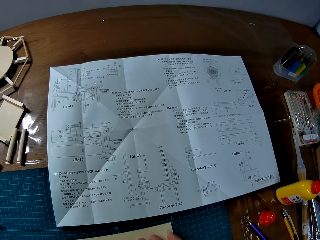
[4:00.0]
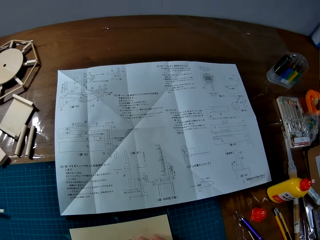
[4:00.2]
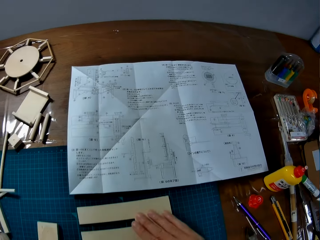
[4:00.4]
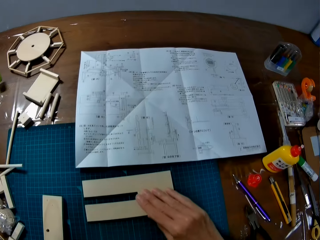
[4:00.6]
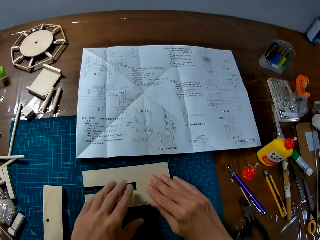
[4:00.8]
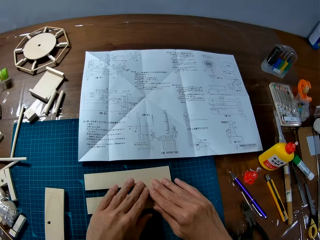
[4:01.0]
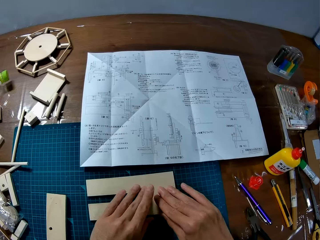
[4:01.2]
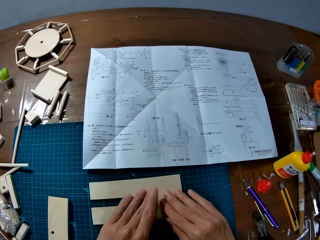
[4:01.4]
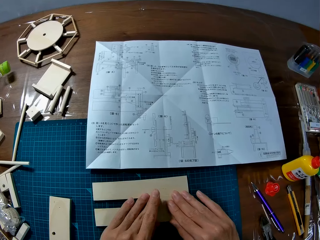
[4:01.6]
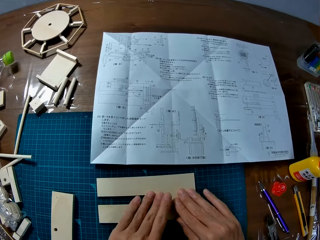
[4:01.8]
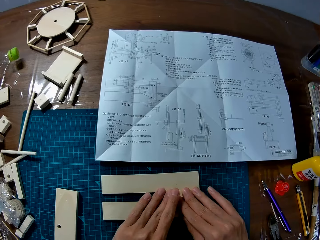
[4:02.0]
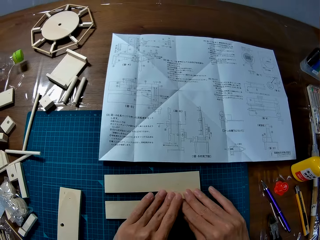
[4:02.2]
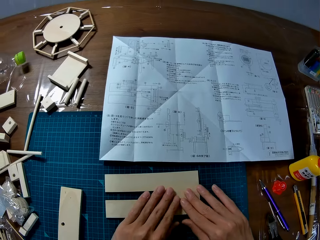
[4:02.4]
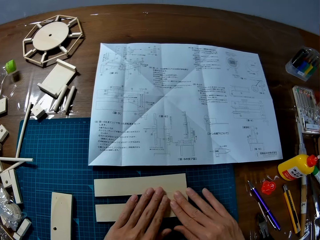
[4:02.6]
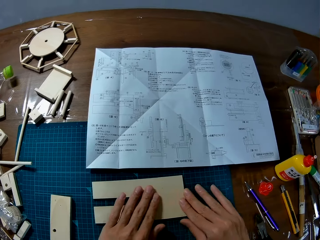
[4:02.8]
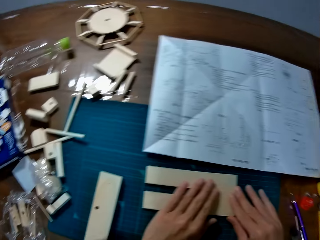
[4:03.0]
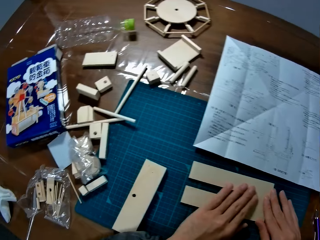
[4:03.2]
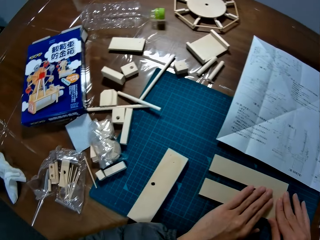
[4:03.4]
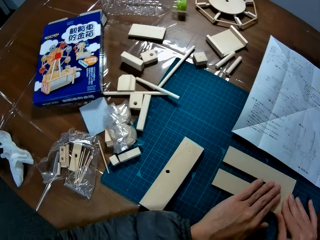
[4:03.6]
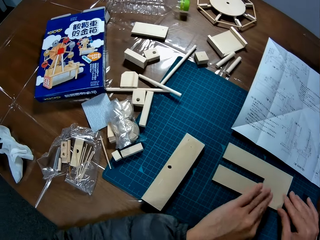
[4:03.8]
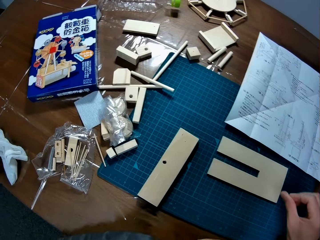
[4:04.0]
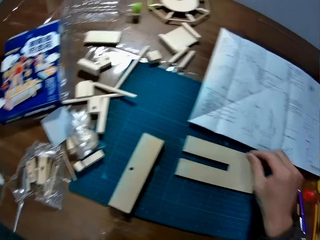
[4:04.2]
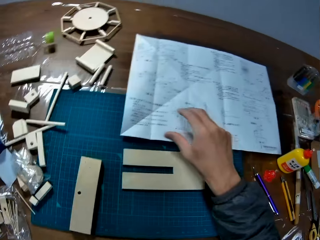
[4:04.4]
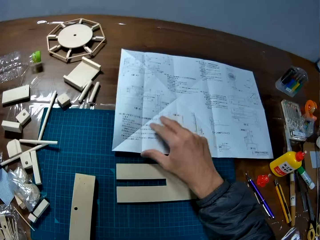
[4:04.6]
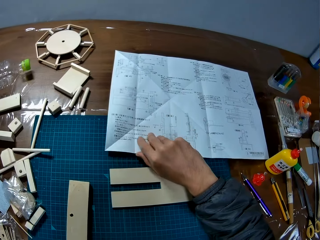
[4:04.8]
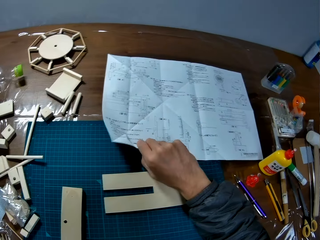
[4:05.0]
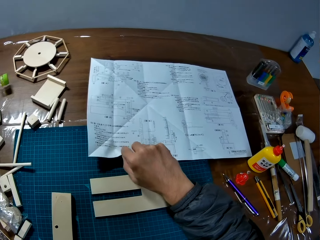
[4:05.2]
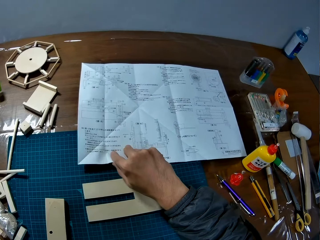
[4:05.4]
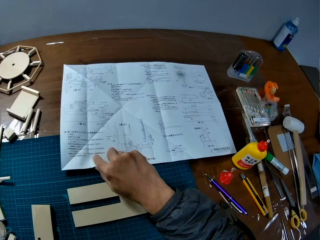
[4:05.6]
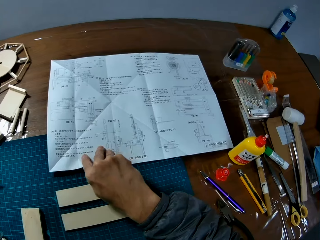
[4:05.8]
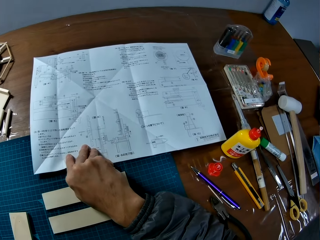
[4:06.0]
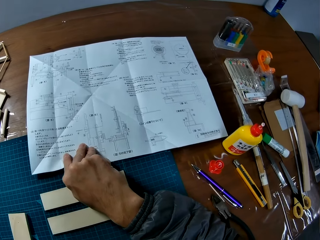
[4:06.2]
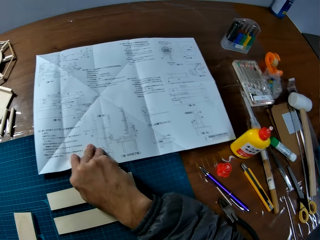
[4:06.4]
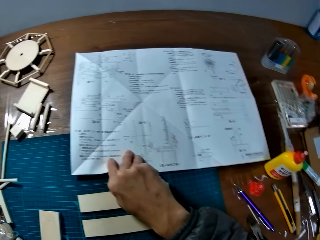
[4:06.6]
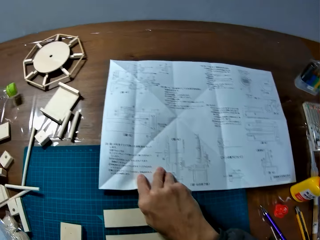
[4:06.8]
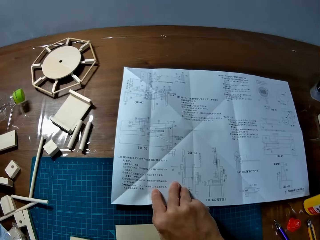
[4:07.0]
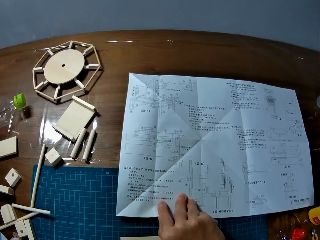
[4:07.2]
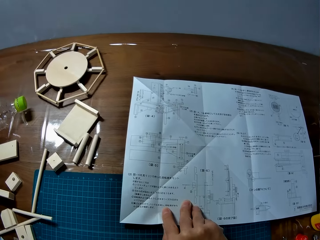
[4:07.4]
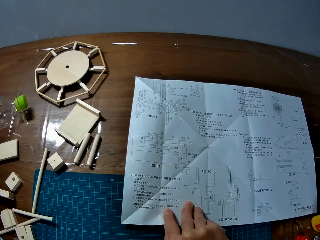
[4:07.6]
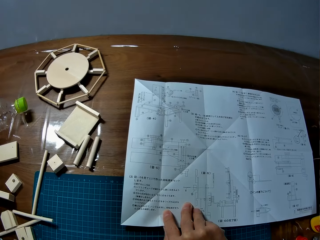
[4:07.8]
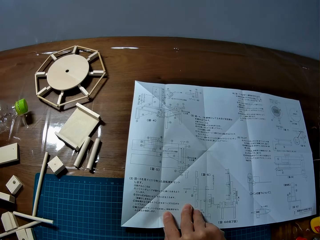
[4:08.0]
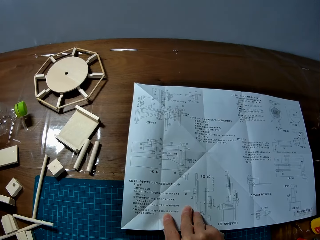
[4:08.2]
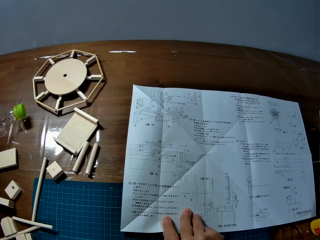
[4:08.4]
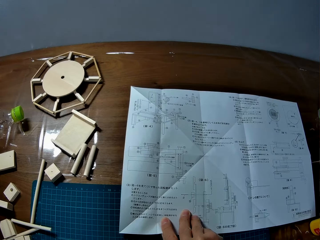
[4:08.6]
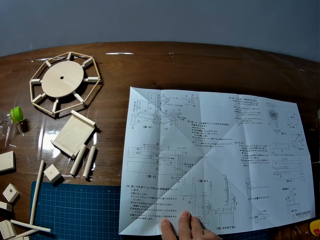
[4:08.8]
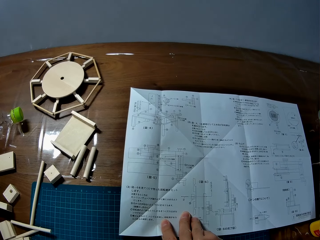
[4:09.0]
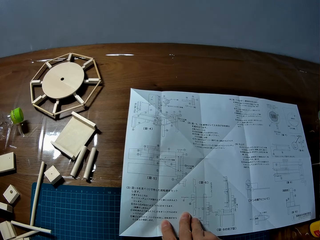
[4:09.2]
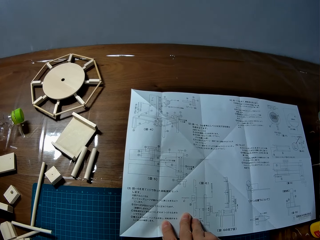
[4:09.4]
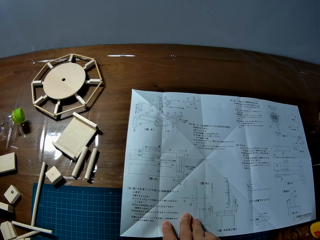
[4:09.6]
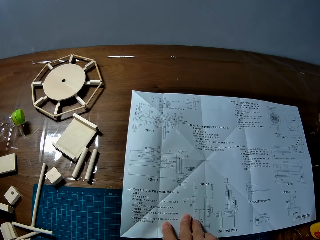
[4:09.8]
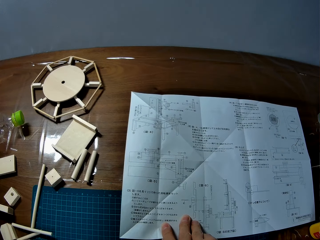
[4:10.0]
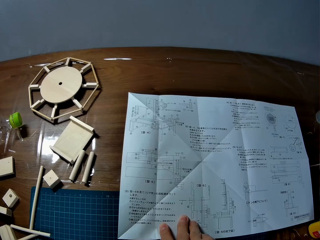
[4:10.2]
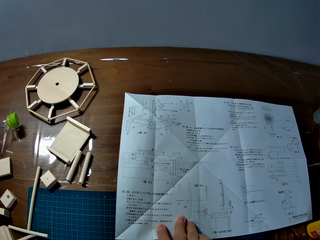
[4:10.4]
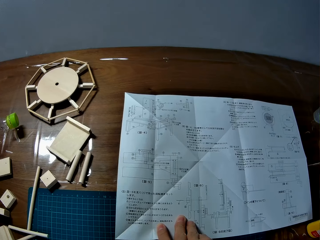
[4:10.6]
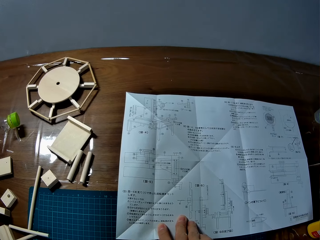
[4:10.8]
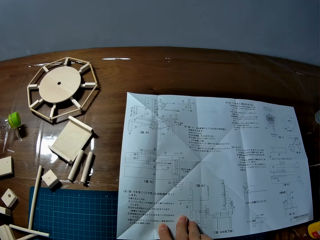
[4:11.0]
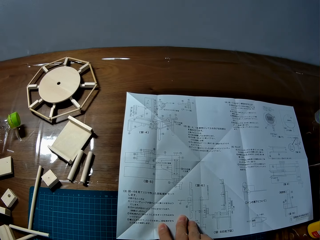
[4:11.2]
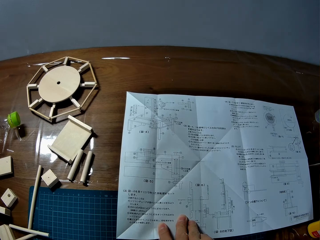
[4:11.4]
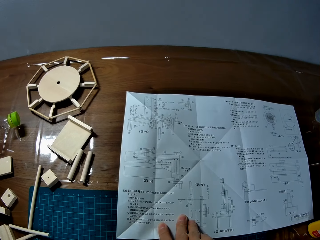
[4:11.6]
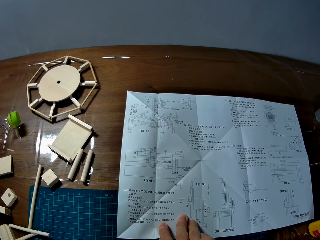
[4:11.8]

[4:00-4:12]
The camera wearer checks the joined edges of the puzzle pieces on the table. They hold a modelling material piece with both hands. They hold the puzzle manual on the table.

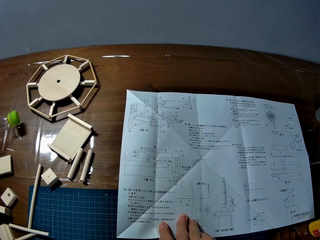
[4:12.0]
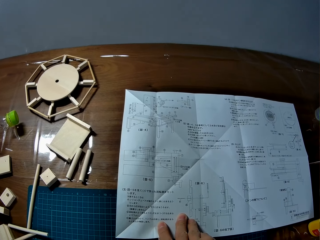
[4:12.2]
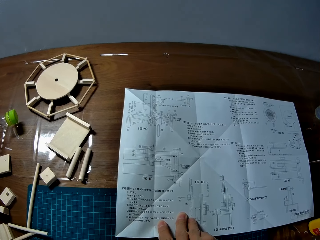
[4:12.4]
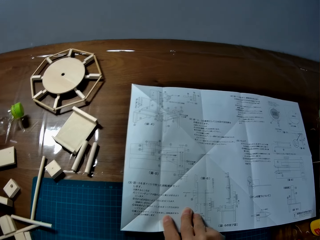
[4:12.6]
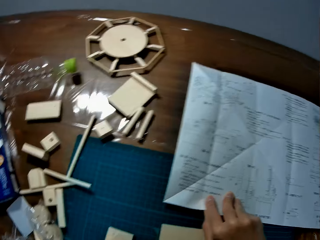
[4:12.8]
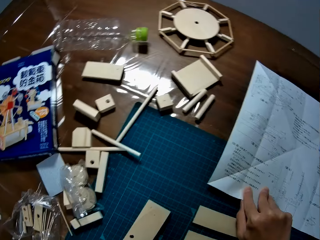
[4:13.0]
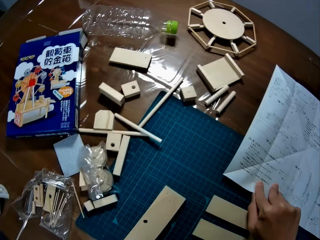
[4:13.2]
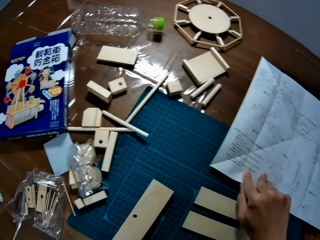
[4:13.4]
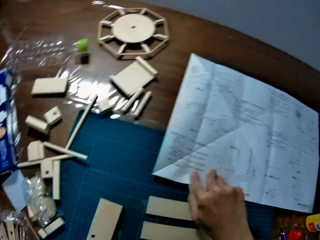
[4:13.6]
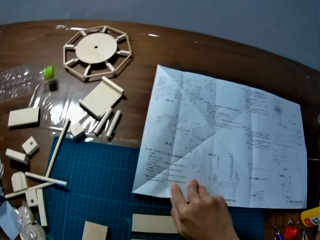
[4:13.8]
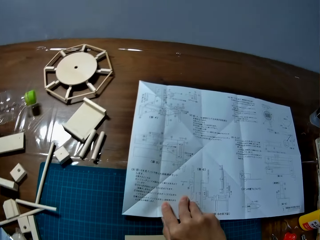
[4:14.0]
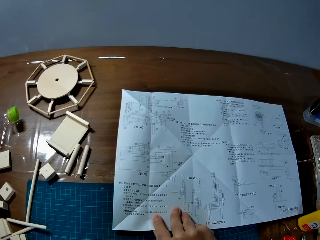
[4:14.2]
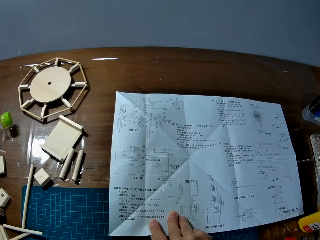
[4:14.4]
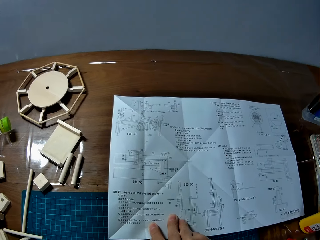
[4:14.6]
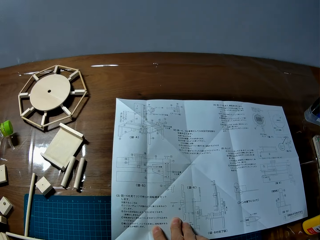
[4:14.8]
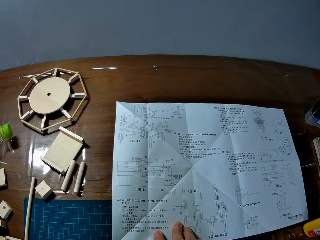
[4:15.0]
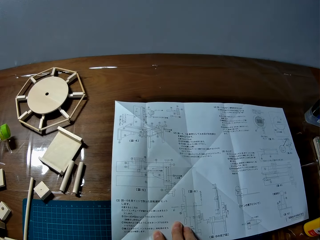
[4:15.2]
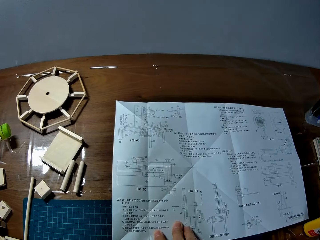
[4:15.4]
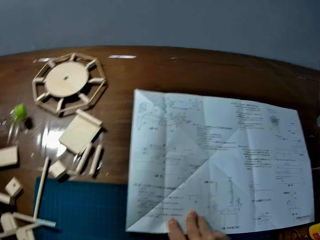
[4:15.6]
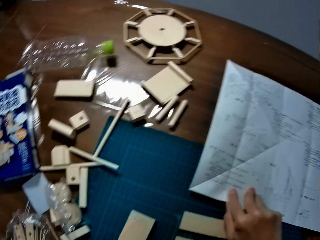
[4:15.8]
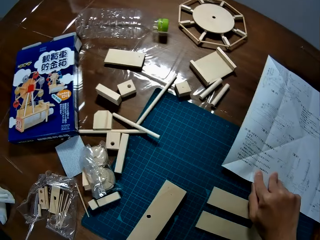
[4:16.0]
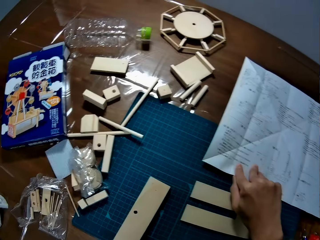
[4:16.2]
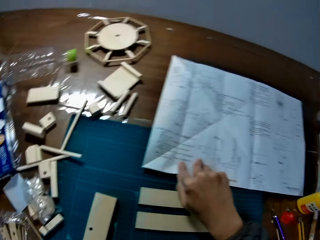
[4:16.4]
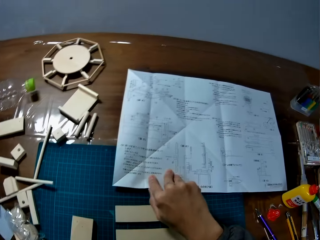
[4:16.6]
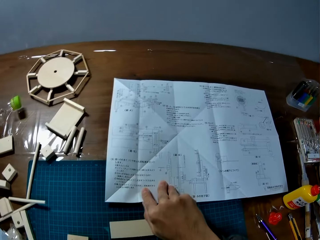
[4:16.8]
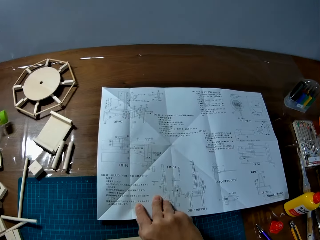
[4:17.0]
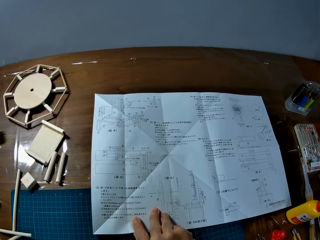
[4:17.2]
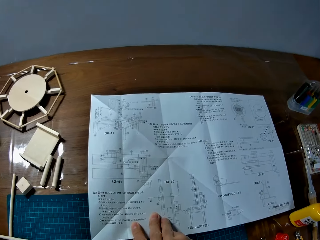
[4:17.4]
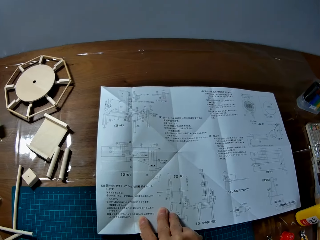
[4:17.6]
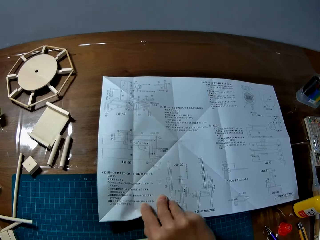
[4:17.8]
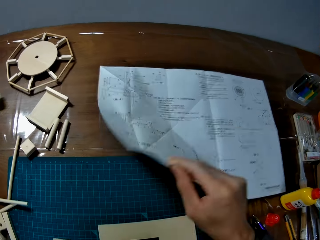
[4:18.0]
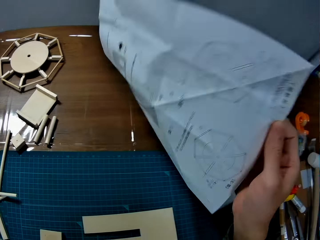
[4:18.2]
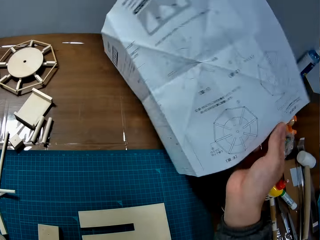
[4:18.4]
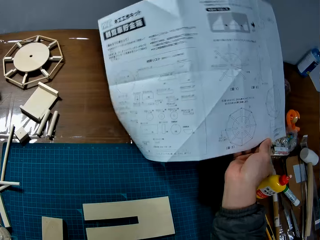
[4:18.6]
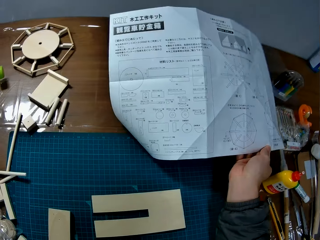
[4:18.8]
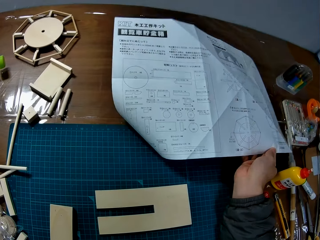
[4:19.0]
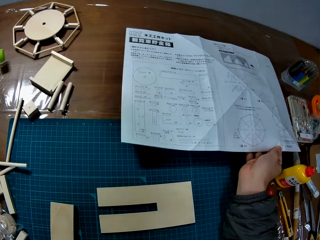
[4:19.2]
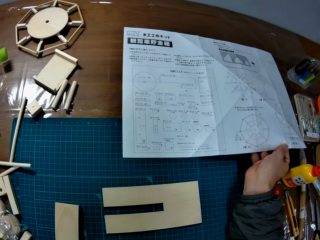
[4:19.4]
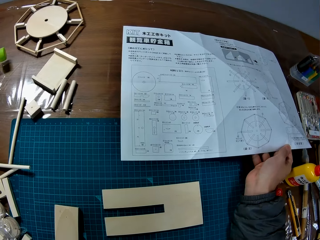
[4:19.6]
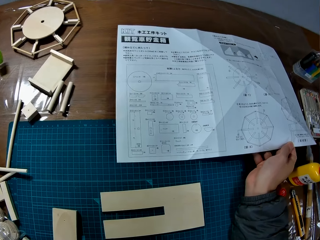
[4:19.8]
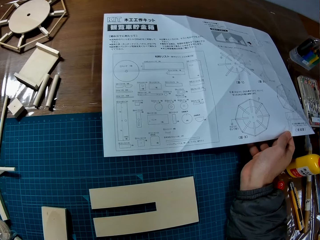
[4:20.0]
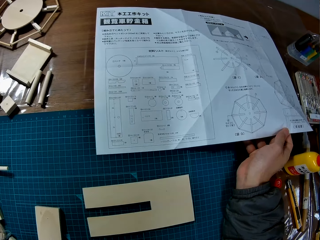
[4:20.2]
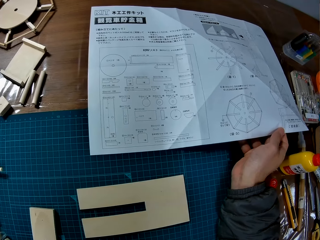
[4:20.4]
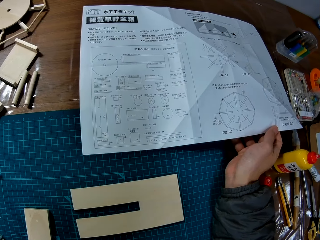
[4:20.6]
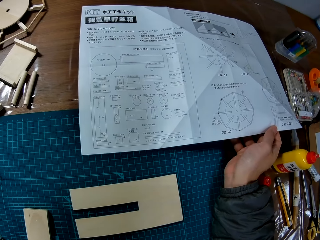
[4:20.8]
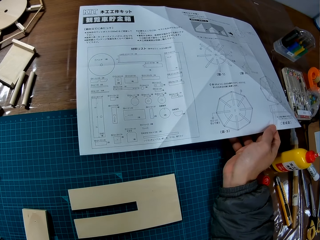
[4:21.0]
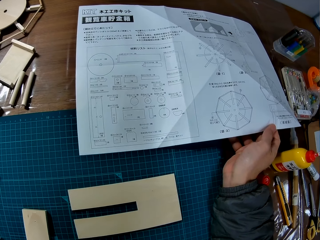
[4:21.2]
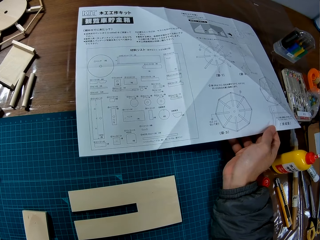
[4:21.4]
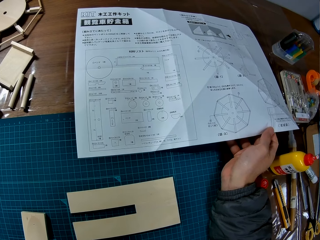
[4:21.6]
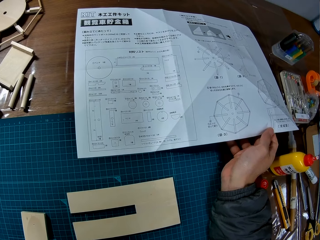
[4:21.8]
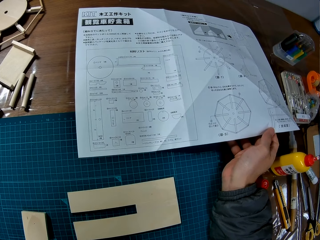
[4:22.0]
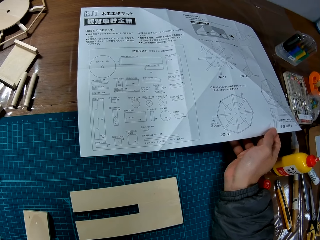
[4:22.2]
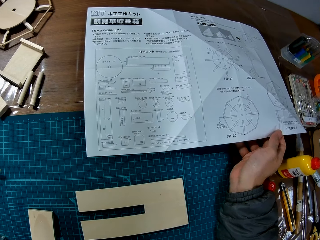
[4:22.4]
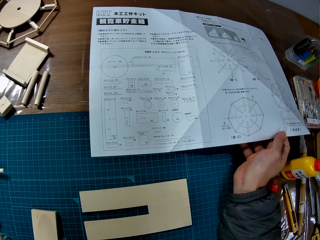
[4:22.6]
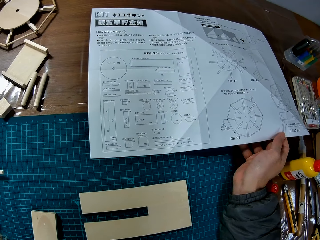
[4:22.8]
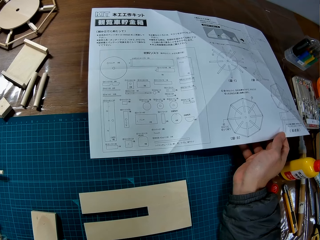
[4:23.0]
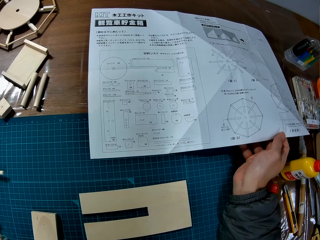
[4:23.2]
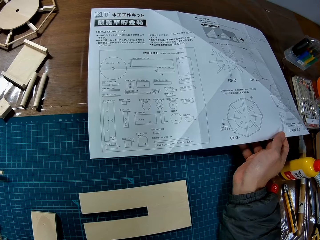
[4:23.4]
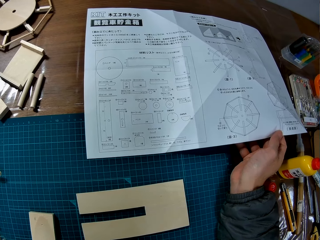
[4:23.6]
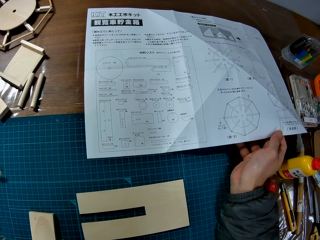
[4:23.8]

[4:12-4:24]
The camera wearer turns the puzzle manual upside down on the table. They read the puzzle manual.
